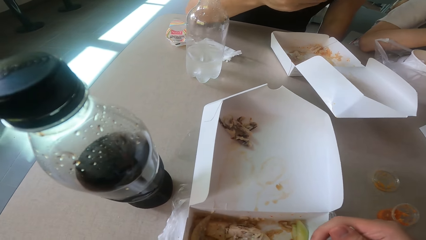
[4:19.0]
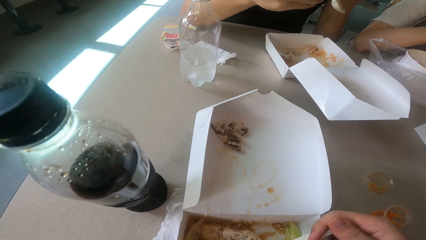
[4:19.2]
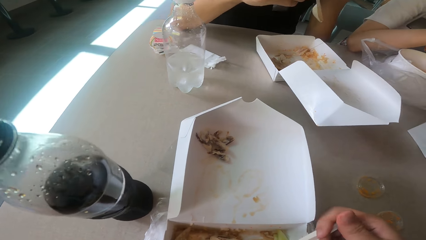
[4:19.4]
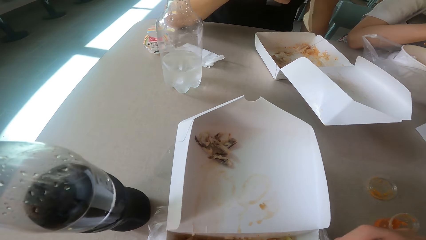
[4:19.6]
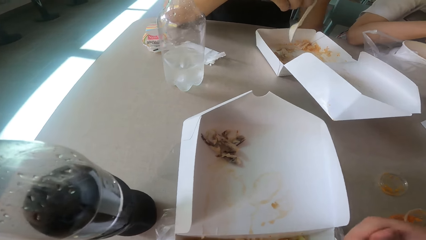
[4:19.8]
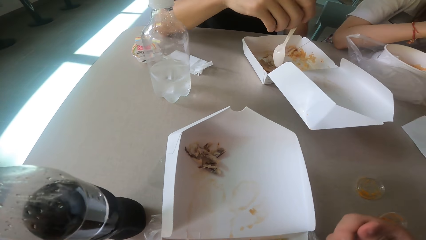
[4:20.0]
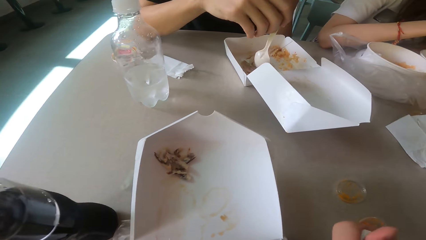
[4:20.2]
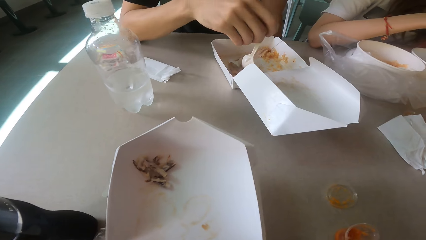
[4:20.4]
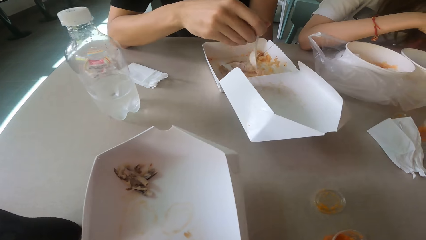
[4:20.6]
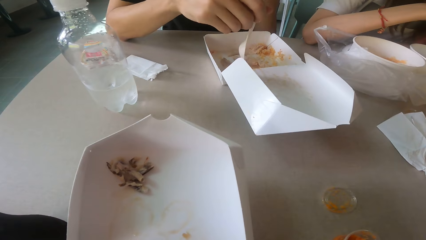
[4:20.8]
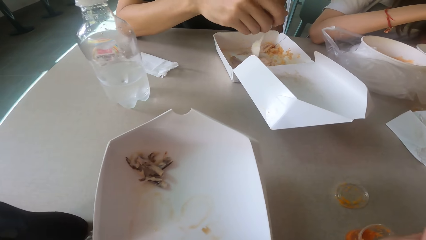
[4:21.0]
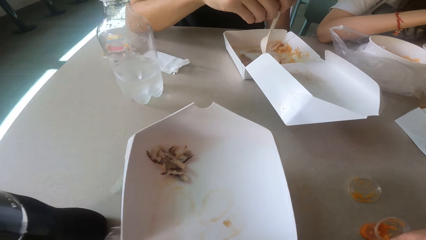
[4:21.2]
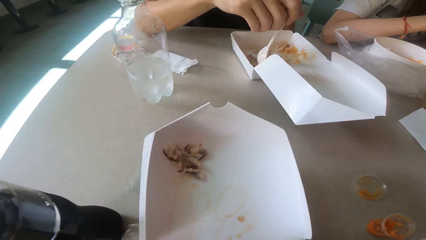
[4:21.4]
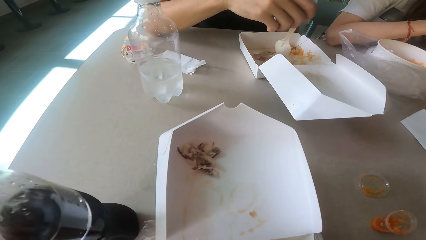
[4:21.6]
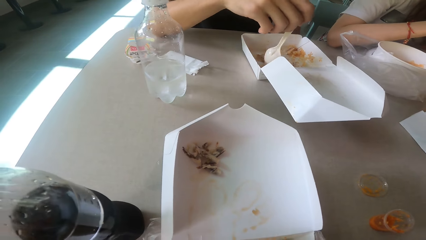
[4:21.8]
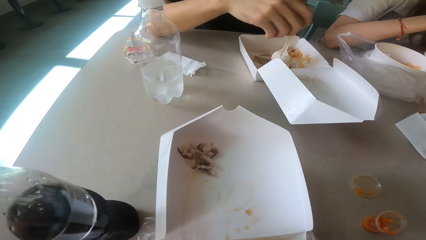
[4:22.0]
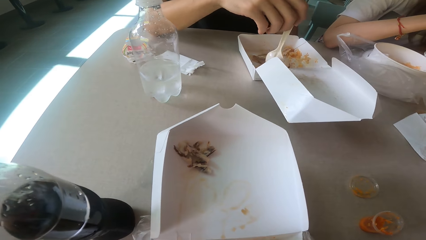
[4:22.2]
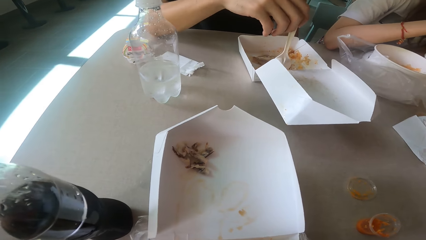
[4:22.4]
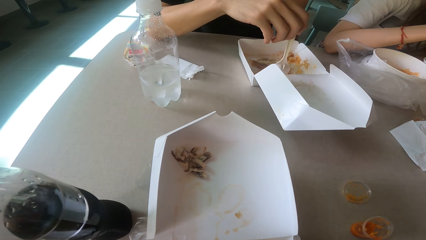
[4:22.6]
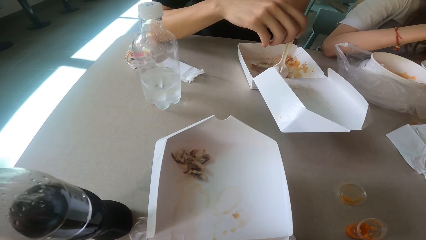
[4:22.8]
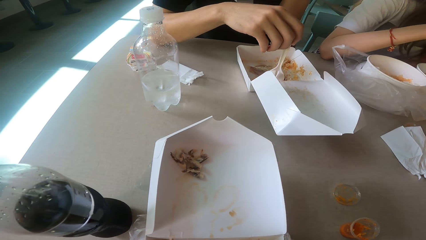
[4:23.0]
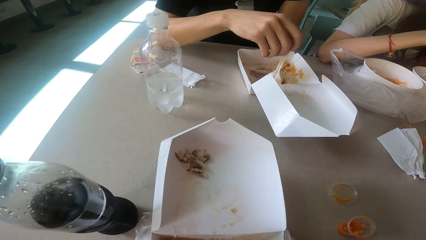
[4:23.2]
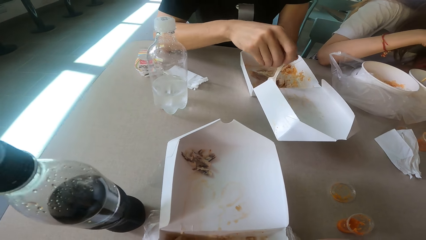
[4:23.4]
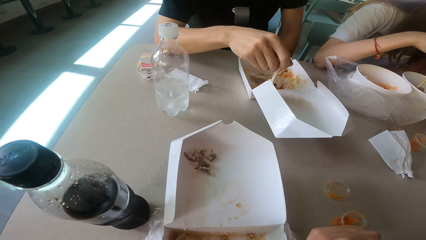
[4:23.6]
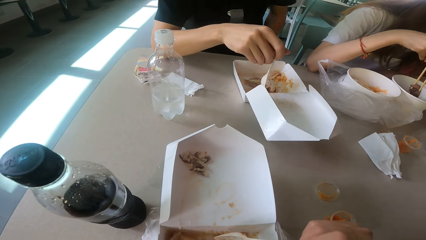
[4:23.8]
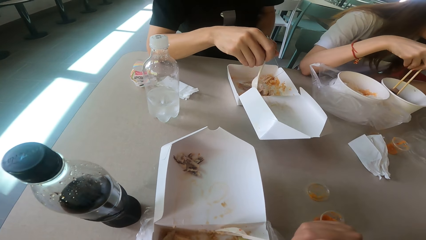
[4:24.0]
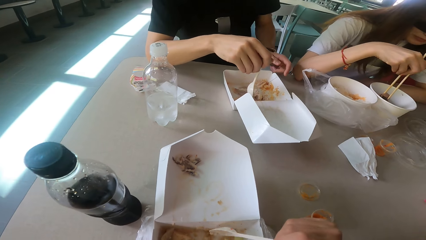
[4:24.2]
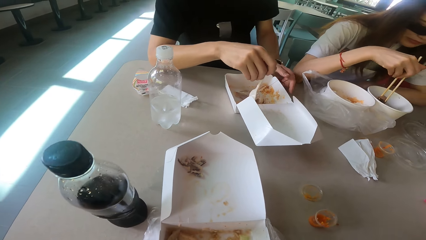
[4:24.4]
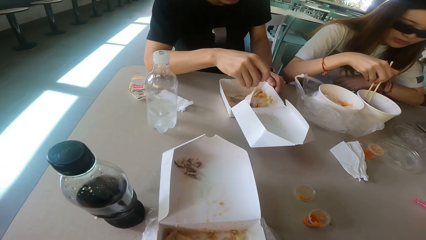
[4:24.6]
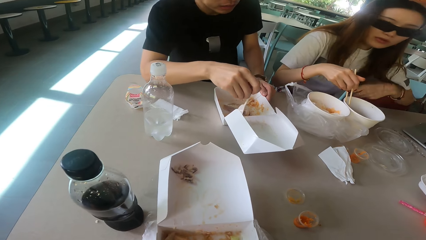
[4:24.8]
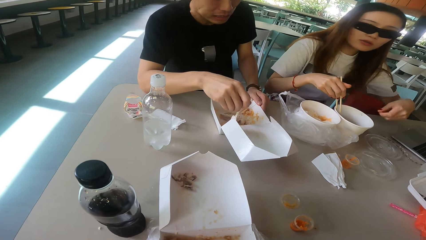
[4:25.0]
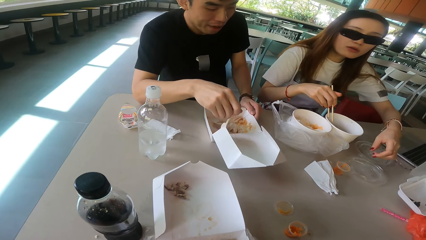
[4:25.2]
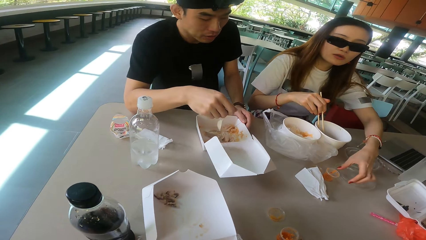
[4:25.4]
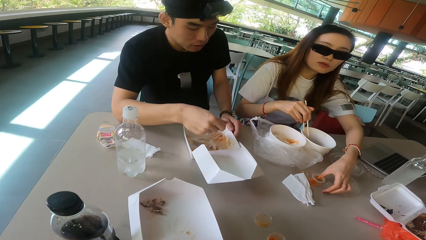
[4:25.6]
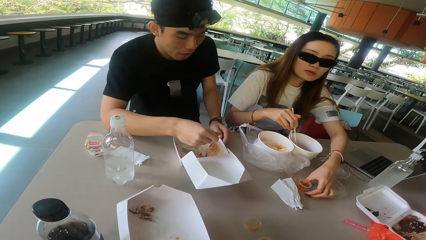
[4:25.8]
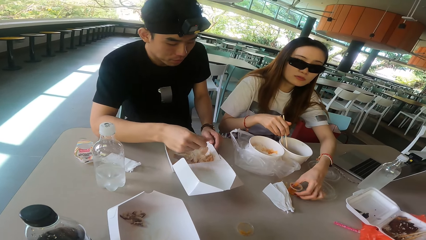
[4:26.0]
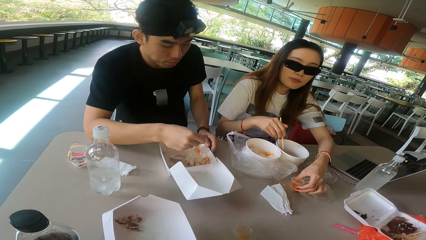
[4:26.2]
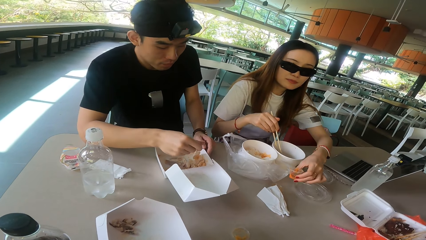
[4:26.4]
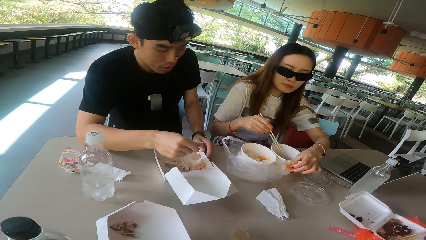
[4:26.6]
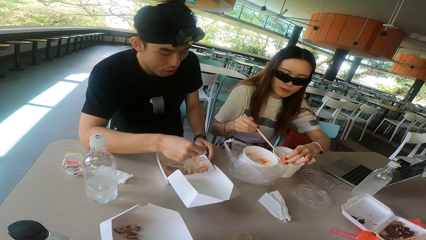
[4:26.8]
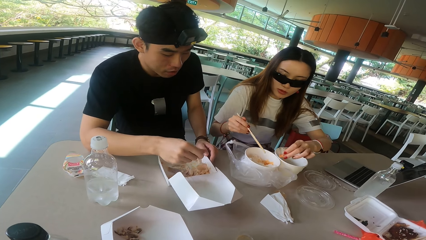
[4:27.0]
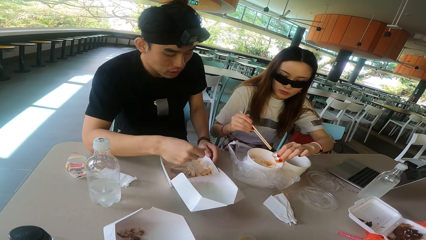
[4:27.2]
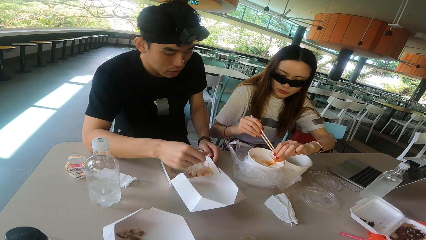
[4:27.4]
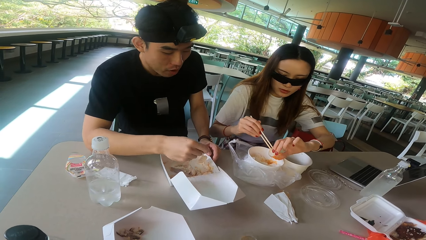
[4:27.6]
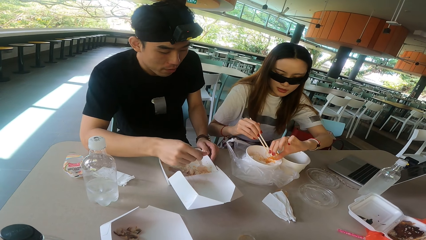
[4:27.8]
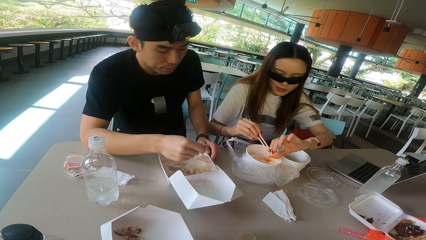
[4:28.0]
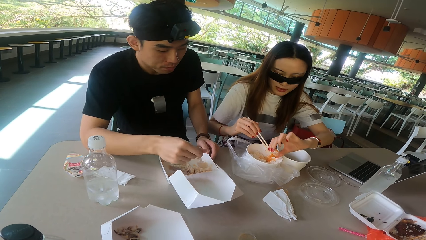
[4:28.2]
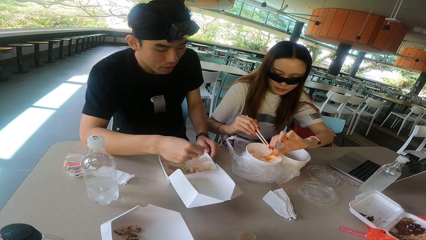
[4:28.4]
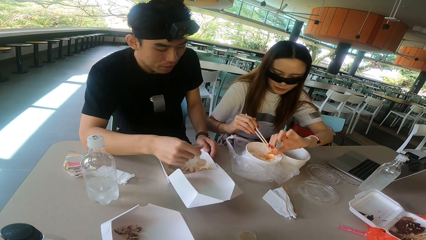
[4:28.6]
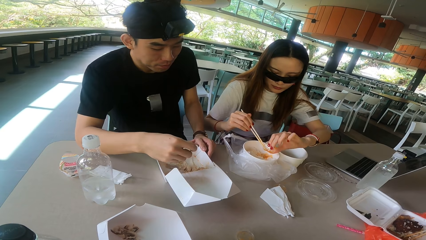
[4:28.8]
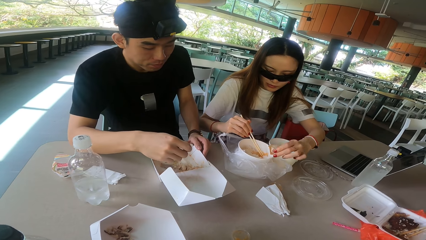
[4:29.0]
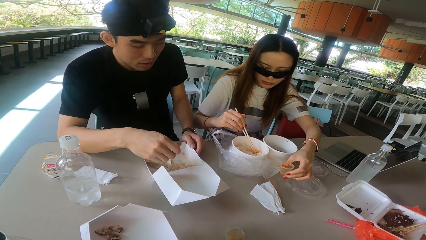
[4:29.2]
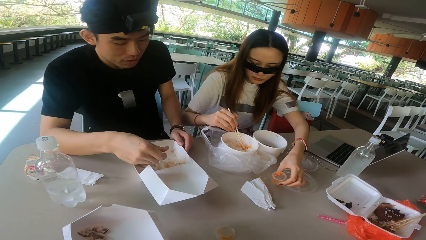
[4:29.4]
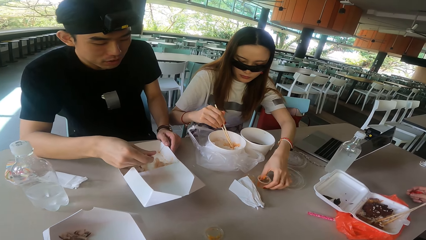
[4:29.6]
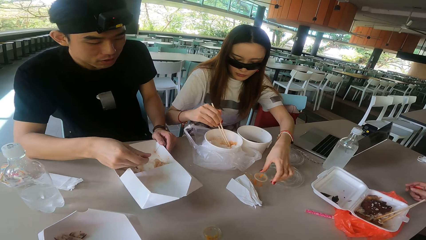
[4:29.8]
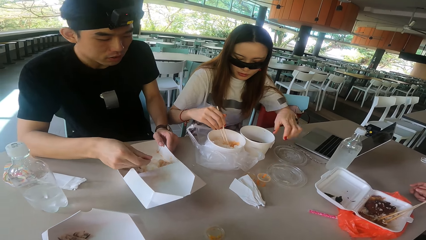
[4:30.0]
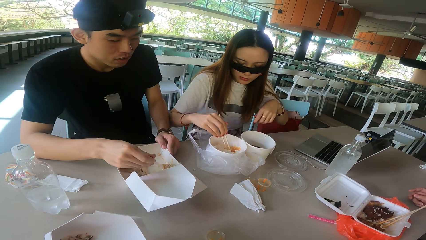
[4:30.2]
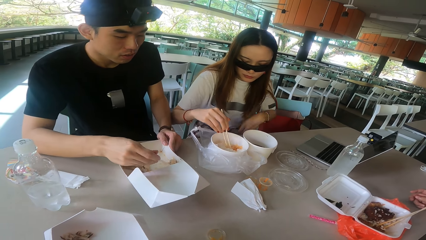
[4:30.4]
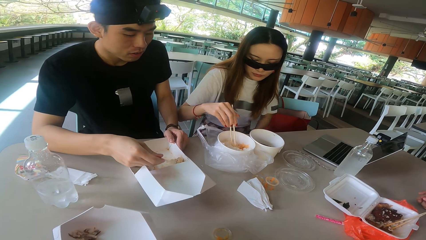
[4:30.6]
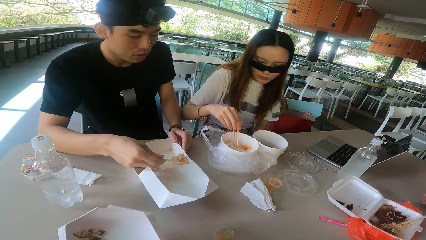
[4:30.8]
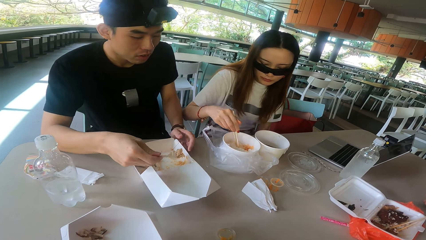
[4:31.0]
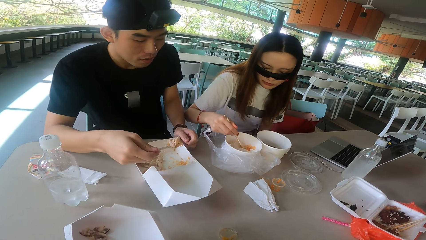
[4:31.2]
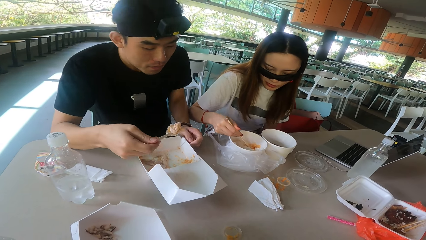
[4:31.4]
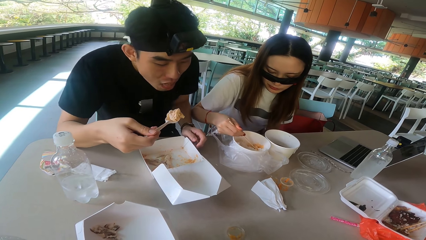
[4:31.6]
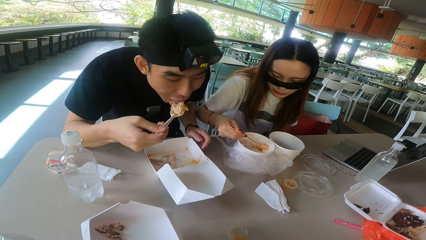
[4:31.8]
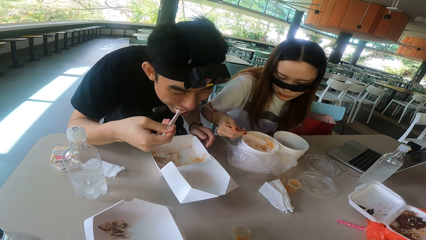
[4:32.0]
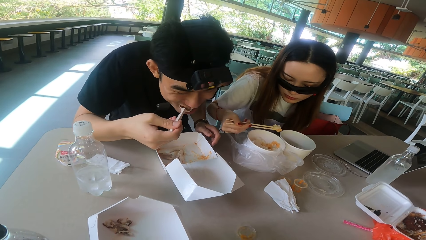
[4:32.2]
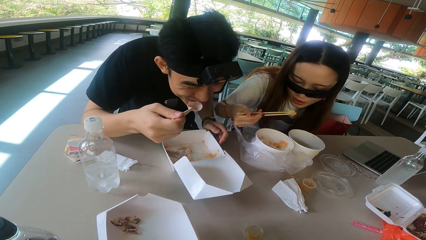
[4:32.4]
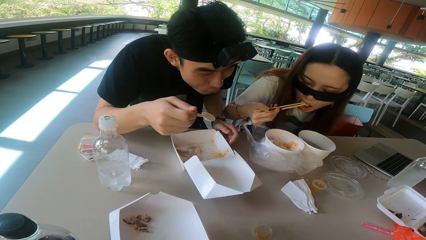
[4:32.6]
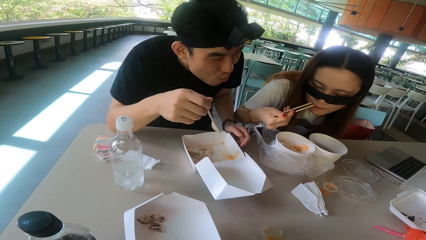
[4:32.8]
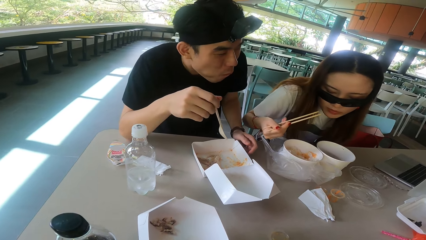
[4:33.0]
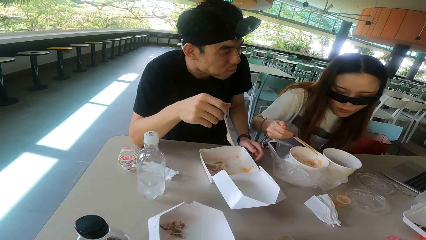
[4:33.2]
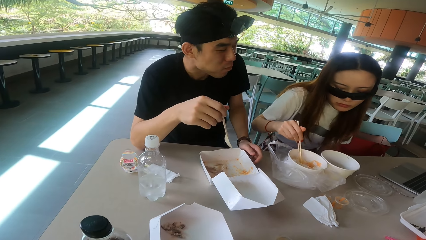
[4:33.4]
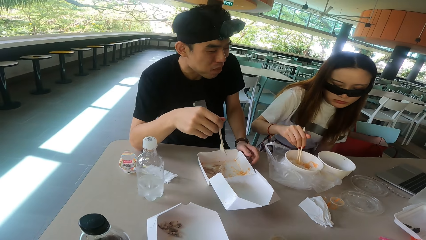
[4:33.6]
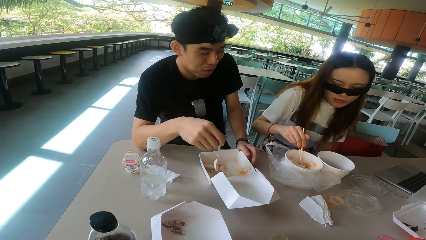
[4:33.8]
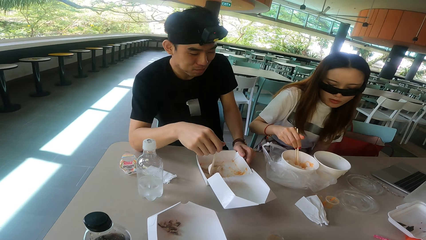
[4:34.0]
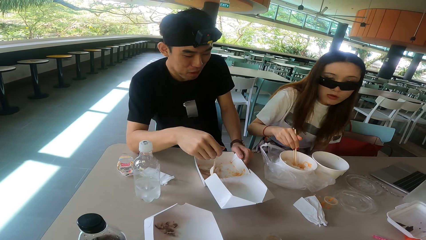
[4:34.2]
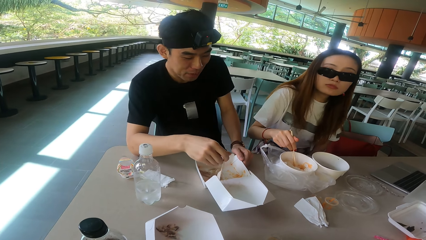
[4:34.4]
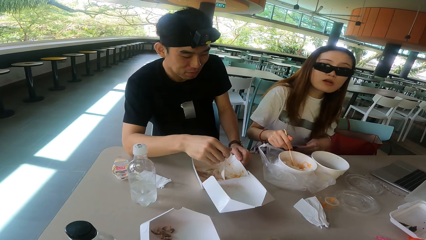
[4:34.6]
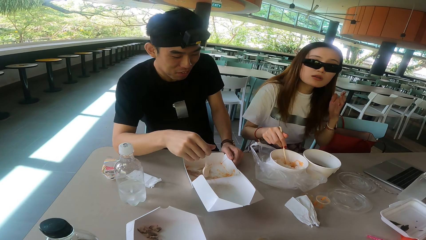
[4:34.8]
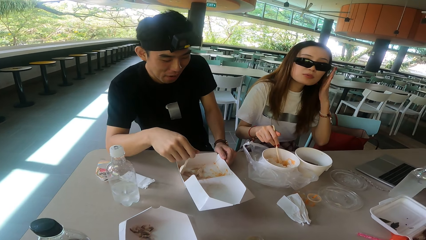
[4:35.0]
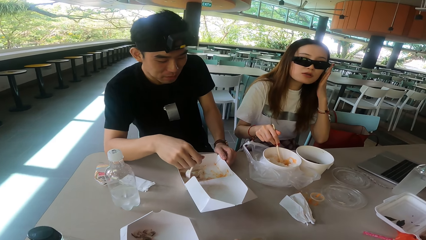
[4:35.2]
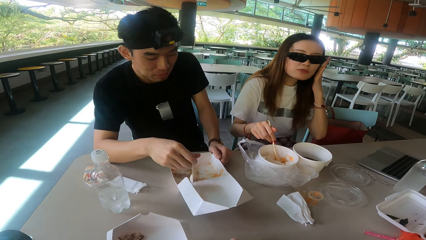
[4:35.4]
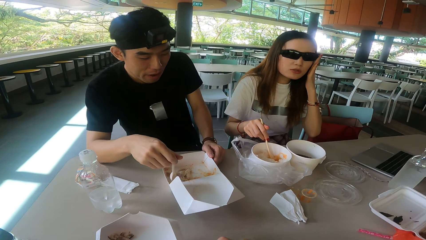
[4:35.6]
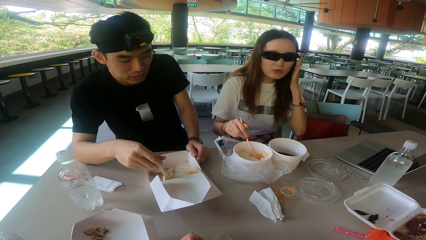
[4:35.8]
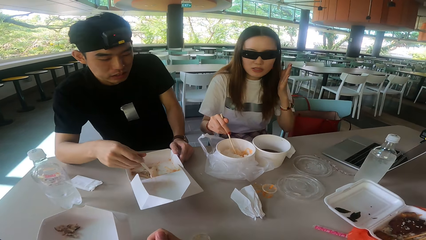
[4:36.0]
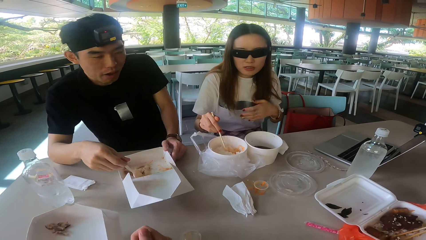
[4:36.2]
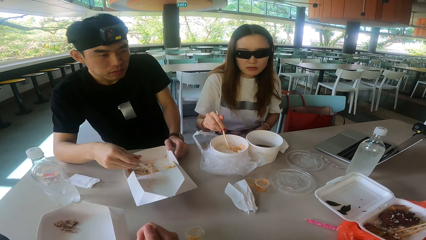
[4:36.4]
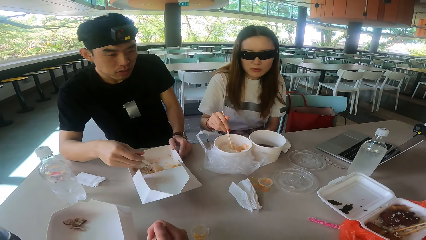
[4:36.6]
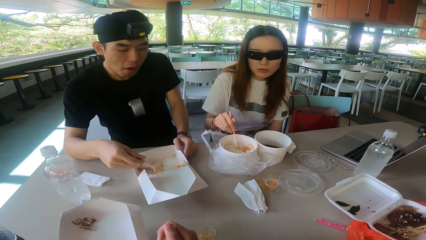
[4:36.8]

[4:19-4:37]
The camera wearer eats the food. A man eats the food. A woman picks up the salad and pours the salad. The man scoops the food and eats the food. The woman eats the food.
